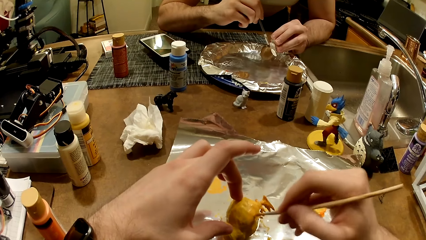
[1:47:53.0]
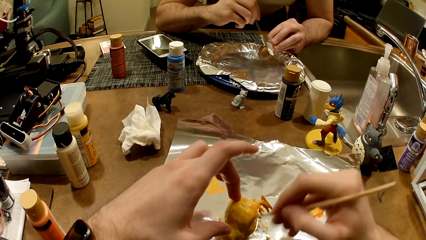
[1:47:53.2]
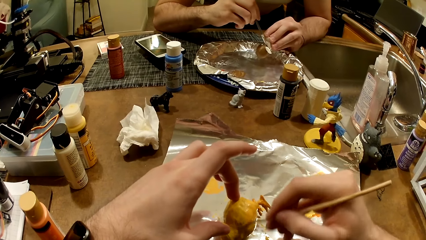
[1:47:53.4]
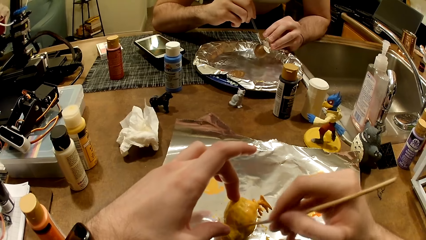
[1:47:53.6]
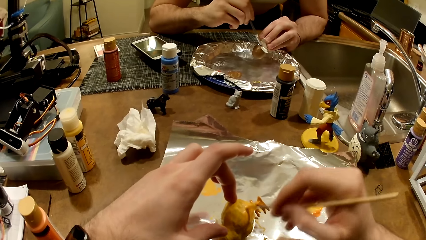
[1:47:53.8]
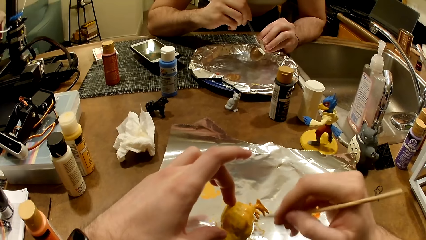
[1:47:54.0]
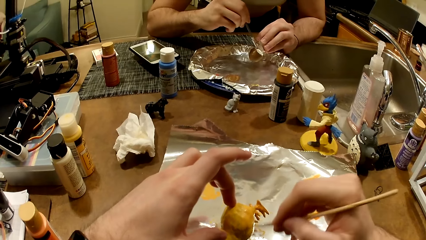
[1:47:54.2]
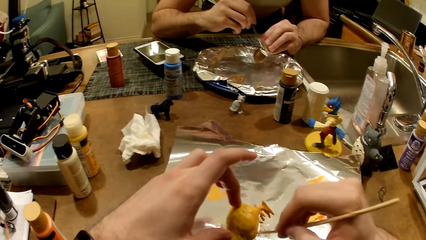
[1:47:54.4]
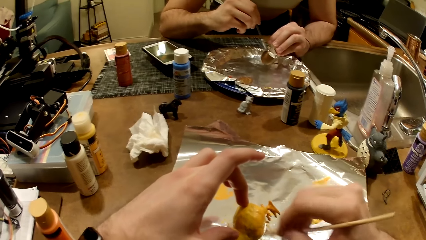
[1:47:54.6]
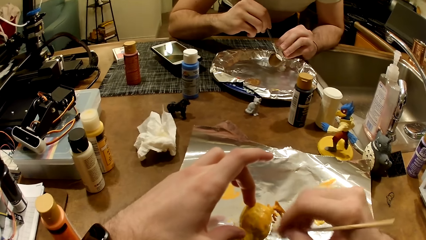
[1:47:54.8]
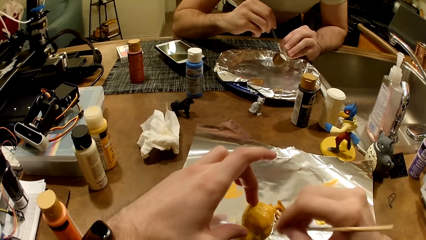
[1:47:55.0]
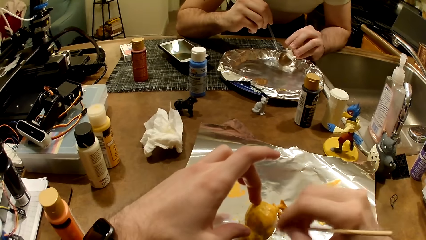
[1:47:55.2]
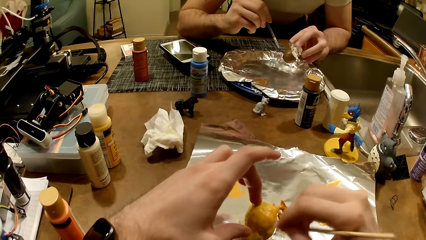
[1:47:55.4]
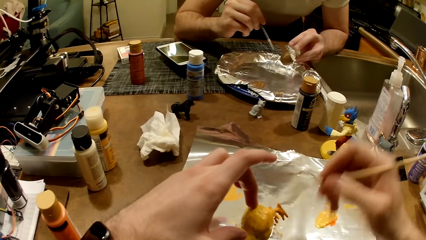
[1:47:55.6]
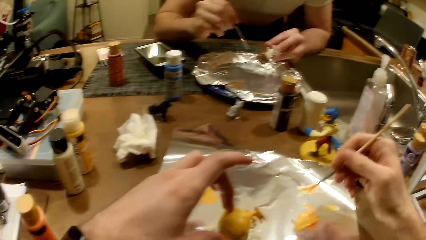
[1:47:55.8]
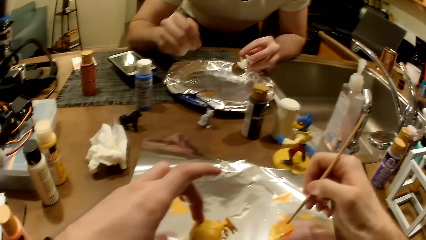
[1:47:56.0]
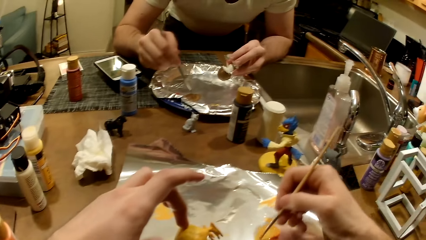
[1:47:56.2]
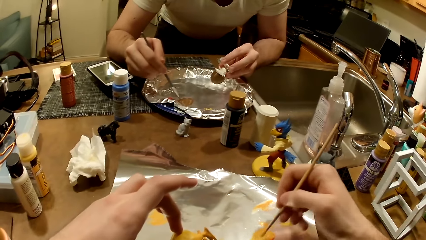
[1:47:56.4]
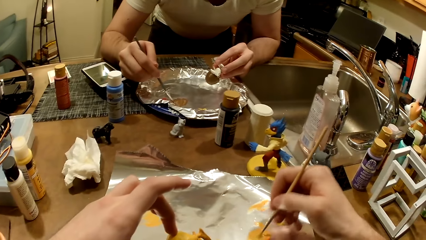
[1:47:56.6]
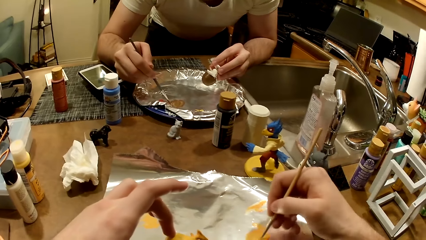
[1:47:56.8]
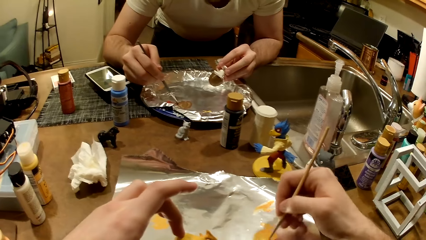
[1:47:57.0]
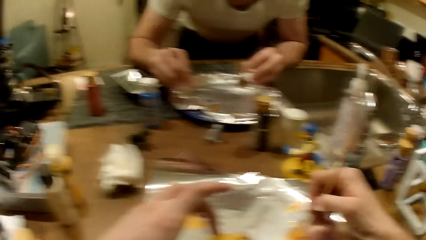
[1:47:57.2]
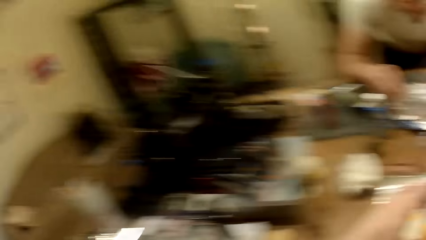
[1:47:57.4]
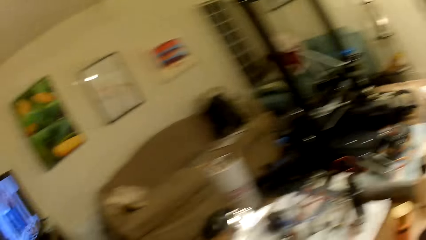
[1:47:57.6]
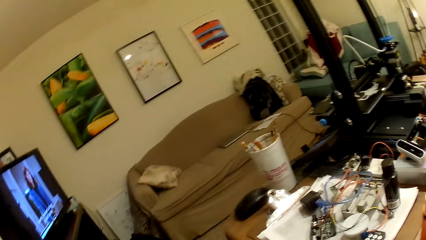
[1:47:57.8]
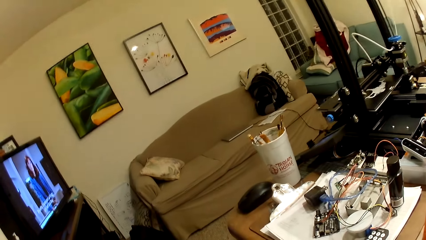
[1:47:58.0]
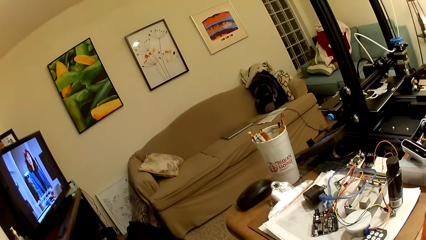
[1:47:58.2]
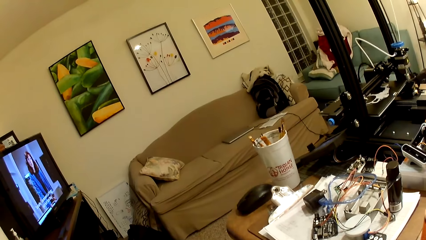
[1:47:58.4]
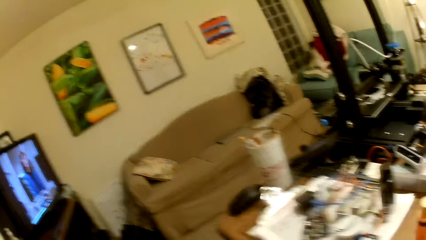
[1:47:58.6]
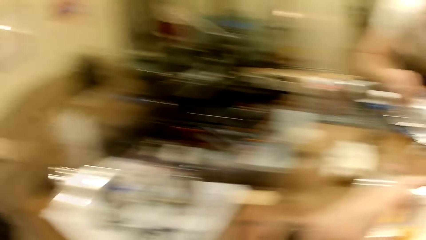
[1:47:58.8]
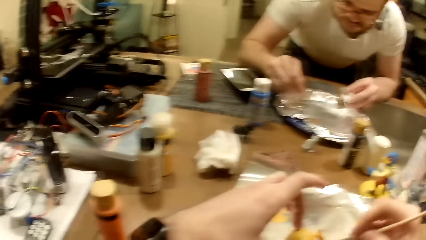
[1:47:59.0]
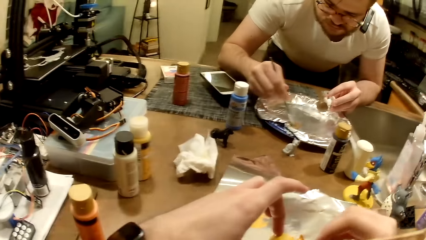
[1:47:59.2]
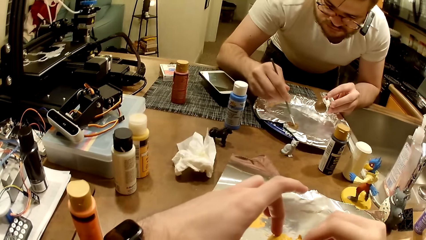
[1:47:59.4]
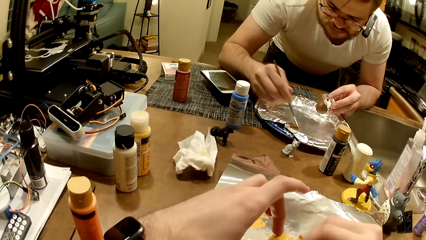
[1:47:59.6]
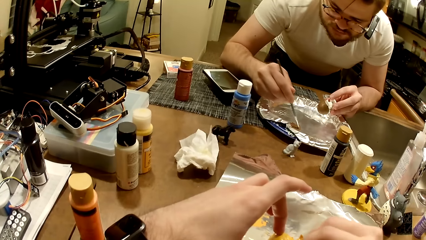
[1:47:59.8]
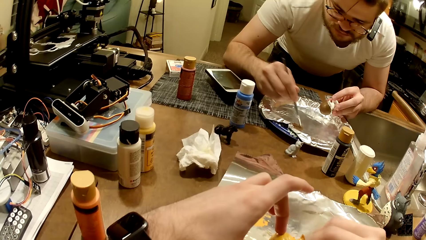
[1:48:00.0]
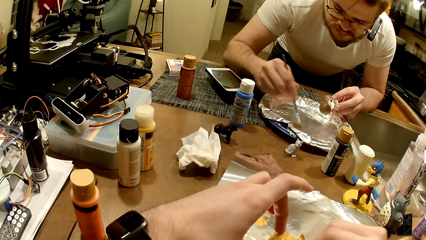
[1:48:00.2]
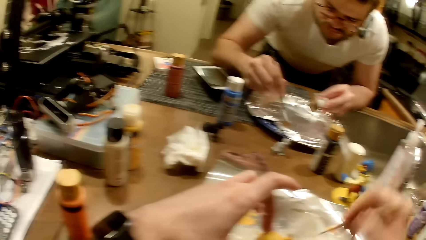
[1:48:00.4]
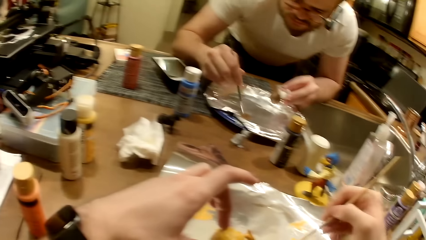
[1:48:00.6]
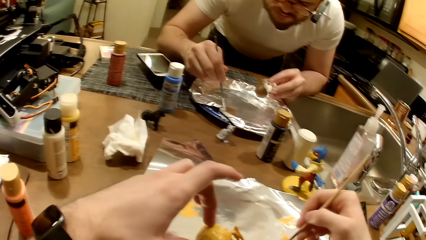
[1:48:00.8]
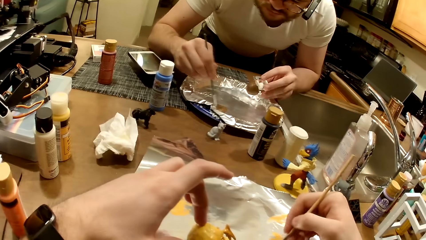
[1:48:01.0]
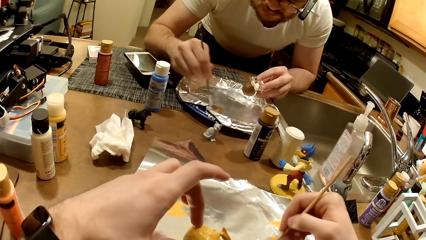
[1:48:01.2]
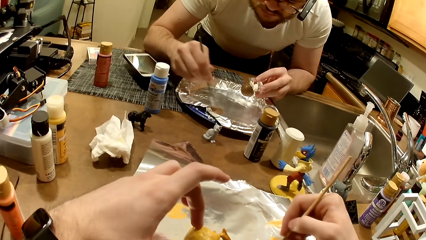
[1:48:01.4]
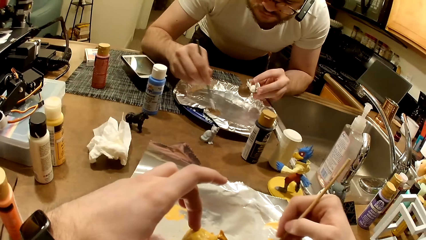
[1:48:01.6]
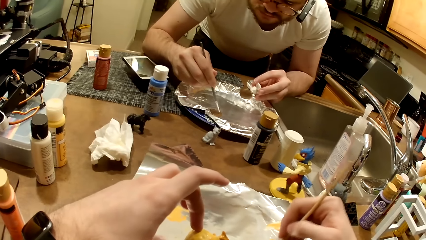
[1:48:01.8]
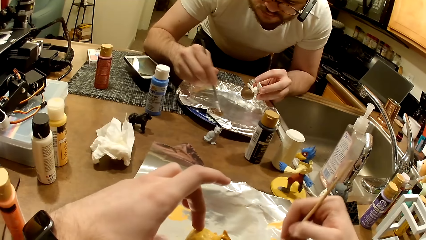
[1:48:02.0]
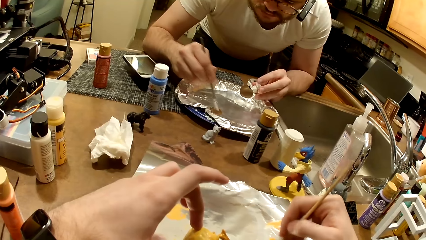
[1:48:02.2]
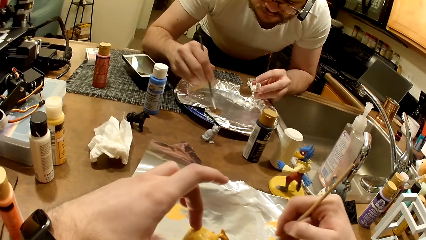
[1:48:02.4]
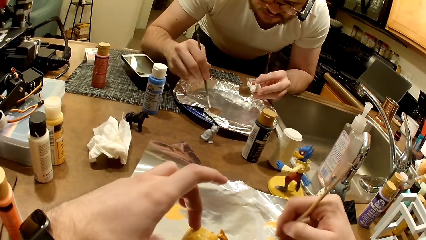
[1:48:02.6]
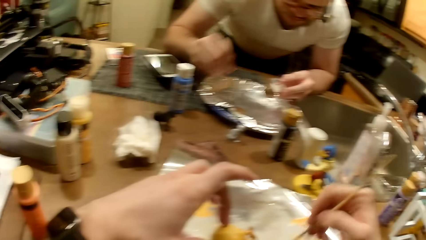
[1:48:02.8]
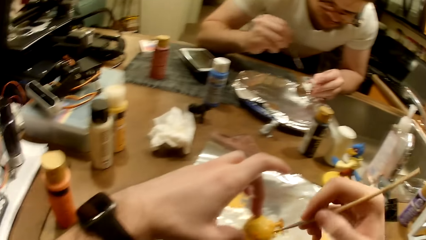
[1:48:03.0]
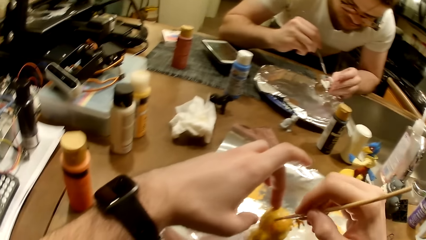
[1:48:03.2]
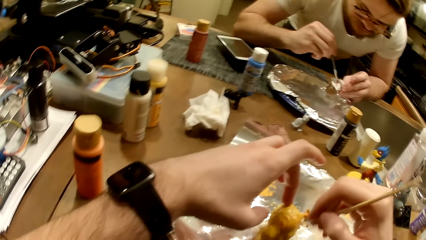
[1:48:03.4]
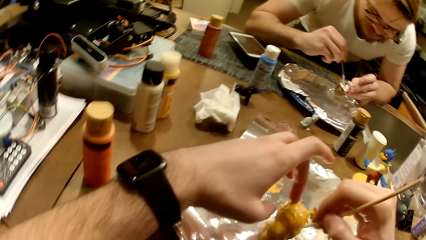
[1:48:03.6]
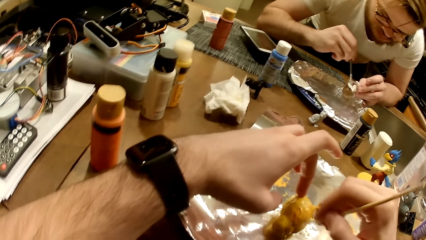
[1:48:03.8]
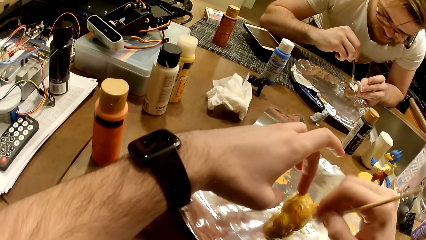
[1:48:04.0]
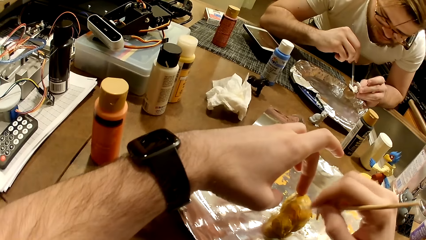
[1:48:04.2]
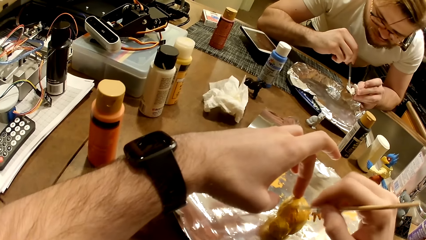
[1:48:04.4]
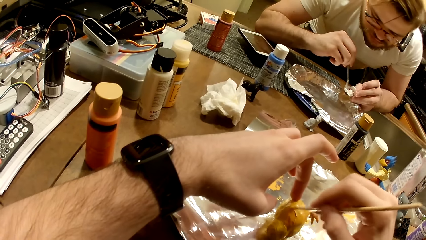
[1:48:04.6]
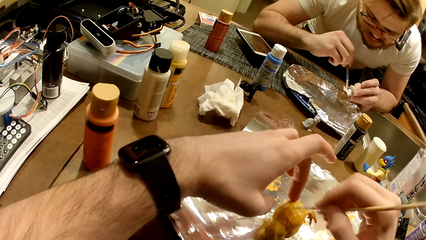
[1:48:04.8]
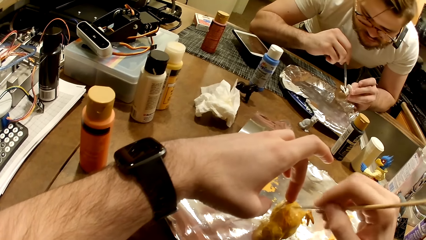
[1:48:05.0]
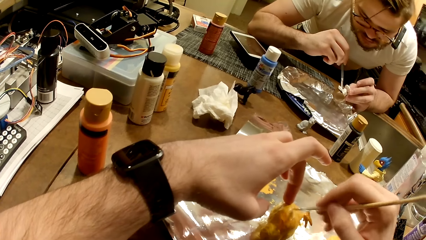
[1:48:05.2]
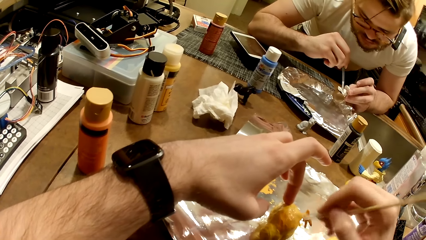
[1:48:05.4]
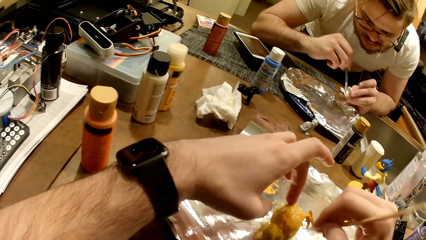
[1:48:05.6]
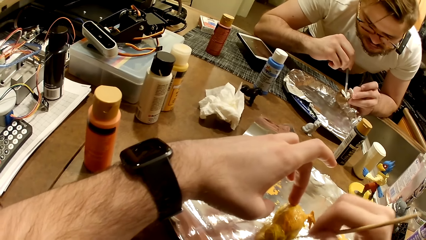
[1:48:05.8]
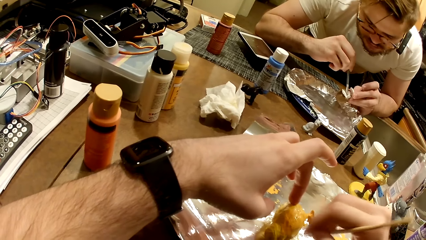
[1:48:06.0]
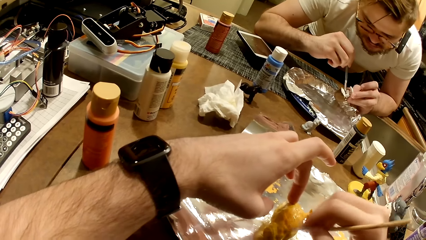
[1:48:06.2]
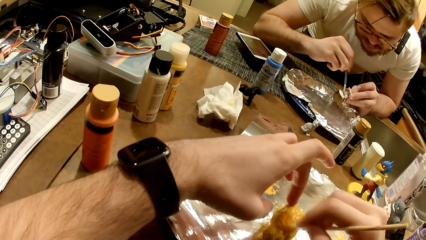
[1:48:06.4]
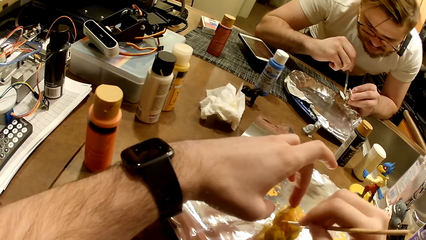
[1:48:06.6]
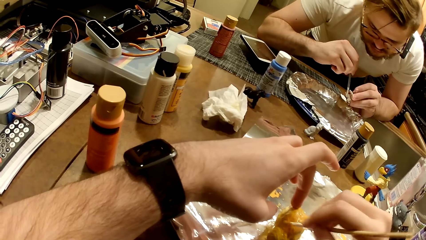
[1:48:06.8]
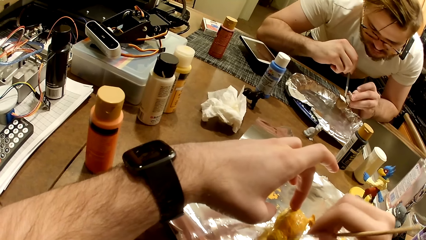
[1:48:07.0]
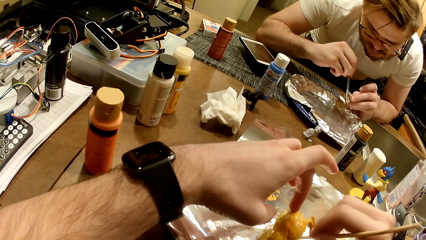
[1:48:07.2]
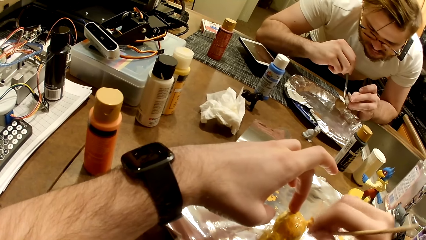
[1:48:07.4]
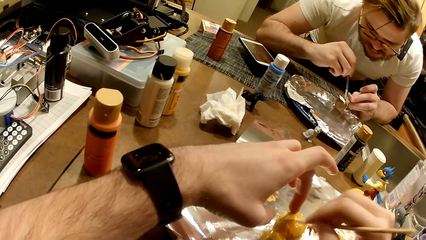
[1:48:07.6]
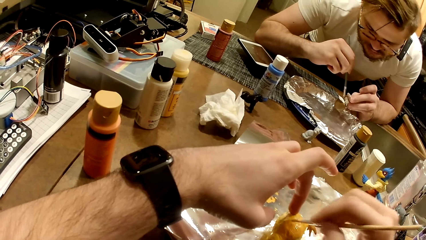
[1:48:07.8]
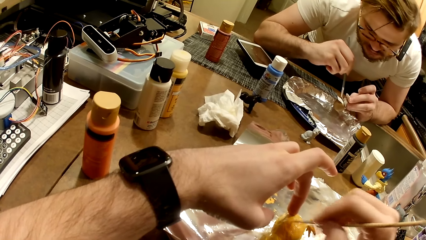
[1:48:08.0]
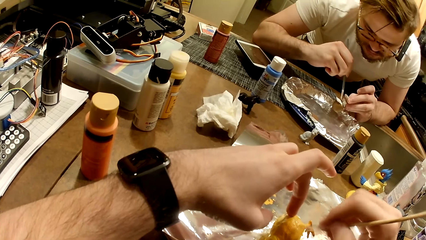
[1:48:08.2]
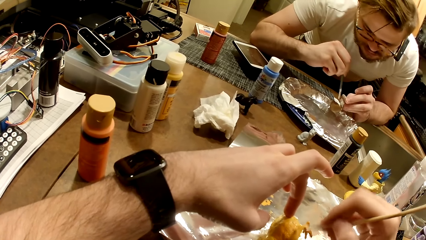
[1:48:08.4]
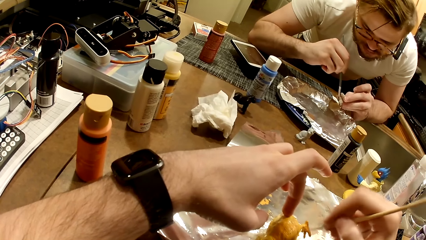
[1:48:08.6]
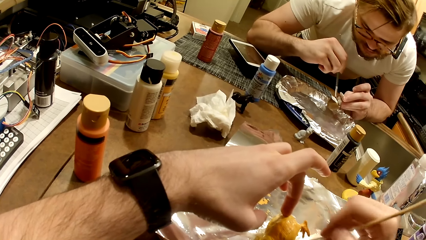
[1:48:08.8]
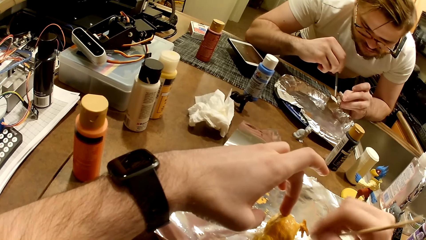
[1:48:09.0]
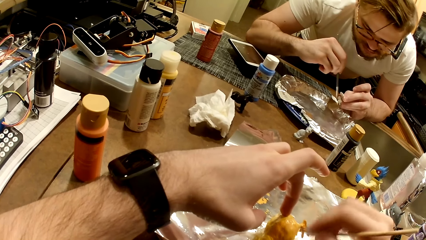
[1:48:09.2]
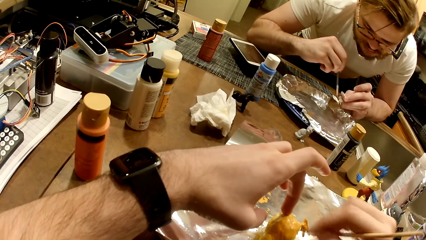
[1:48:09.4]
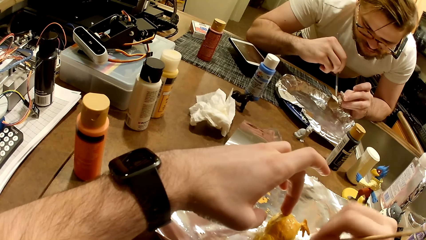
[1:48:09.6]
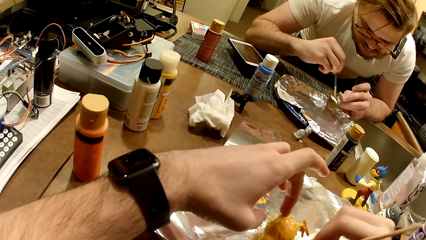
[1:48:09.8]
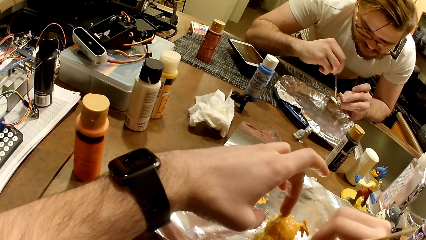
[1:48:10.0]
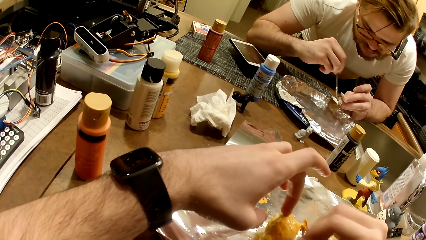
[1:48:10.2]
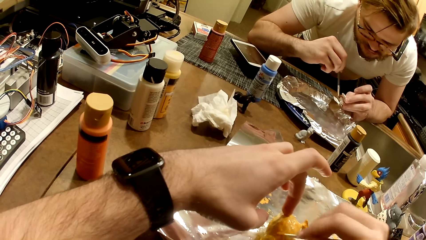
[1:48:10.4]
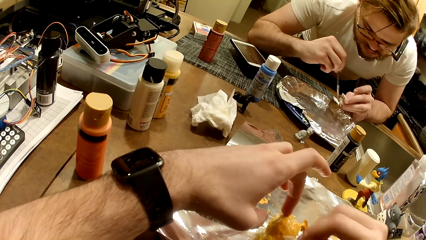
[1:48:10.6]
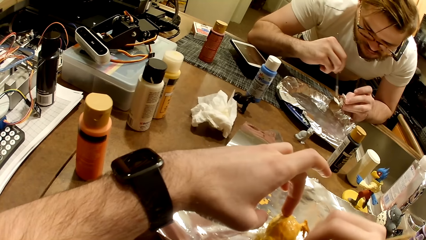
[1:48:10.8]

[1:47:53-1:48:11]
The camera wearer takes paint from the foil paper with the paintbrush in his right hand. The man takes paint from the foil paper with the paintbrush in his right hand. The camera wearer mixes the paint. The man mixes the paint. The camera wearer looks around the room. He watches the TV. He paints the action figure on the table with the paintbrush. The man paints the action figure in his left hand with the paintbrush.
